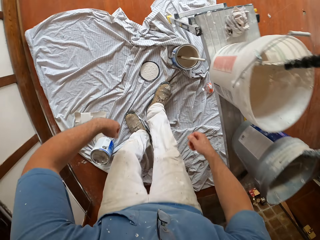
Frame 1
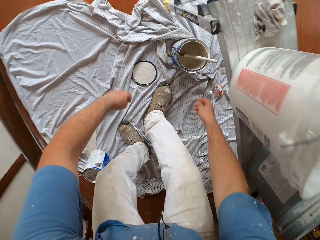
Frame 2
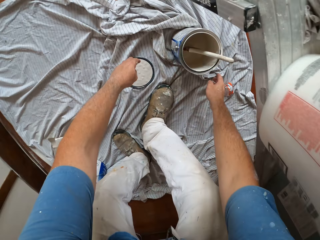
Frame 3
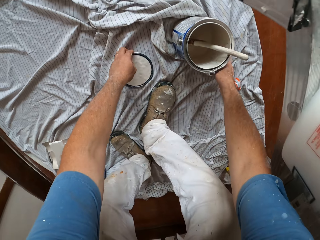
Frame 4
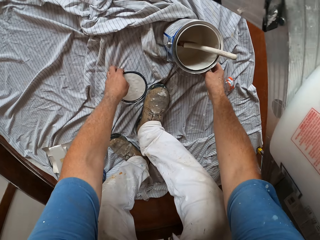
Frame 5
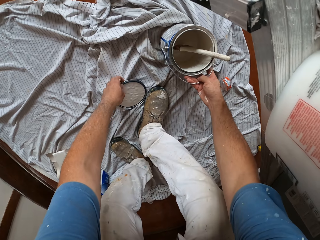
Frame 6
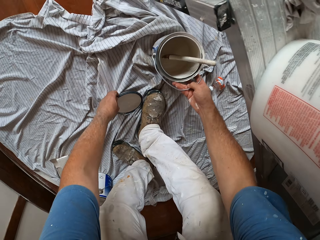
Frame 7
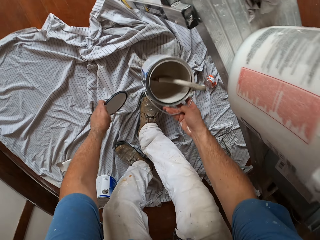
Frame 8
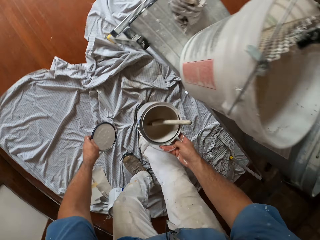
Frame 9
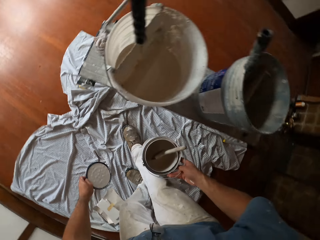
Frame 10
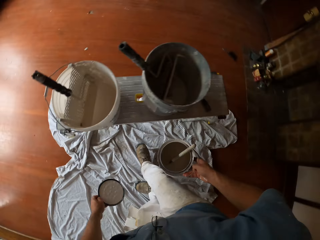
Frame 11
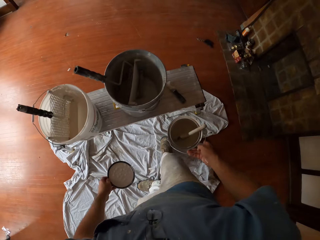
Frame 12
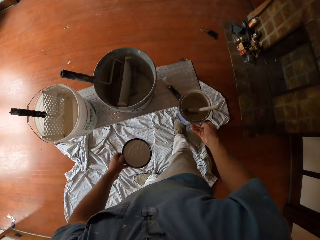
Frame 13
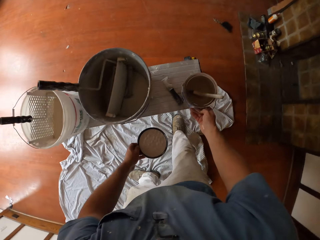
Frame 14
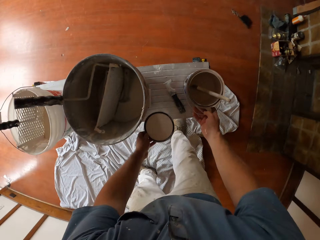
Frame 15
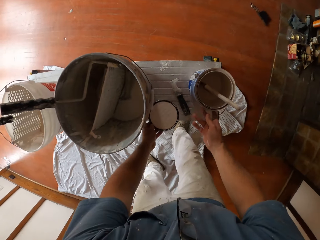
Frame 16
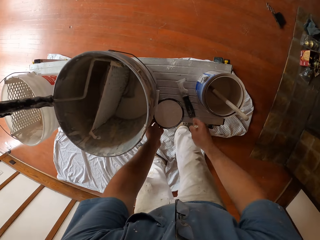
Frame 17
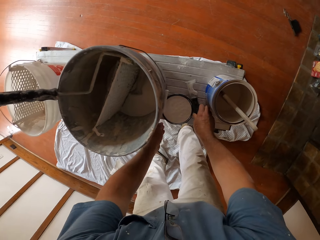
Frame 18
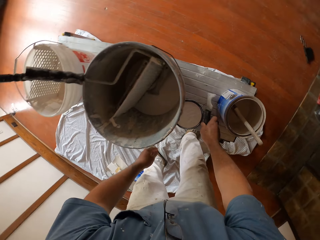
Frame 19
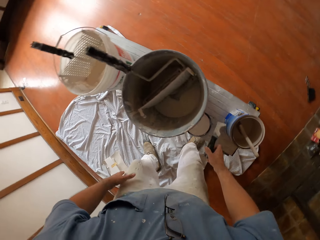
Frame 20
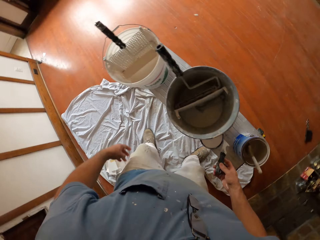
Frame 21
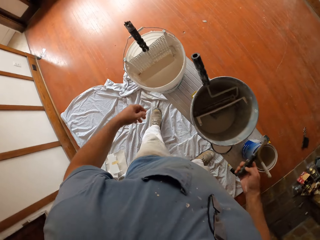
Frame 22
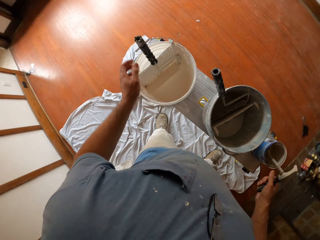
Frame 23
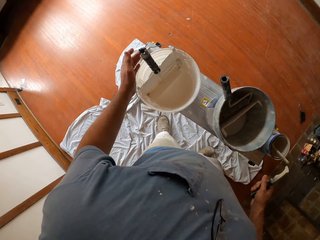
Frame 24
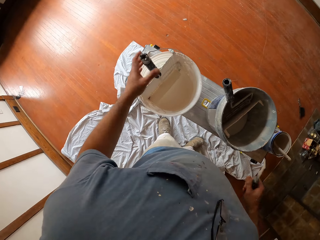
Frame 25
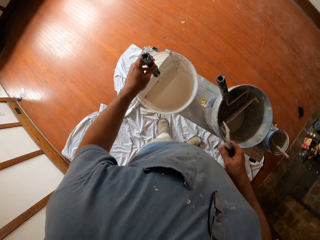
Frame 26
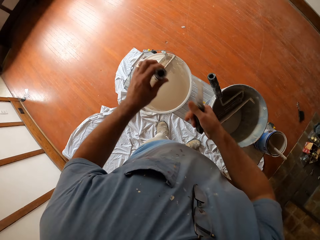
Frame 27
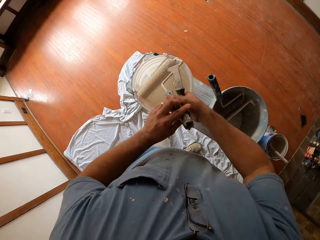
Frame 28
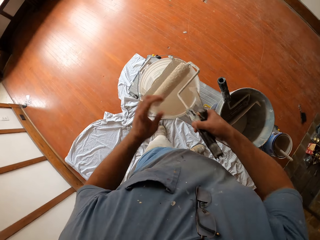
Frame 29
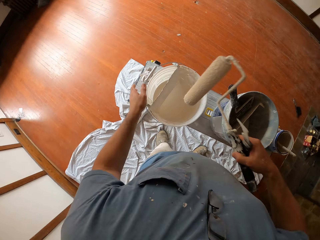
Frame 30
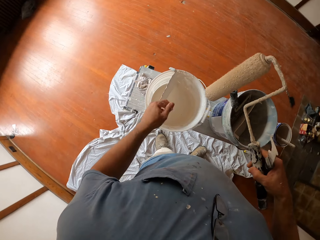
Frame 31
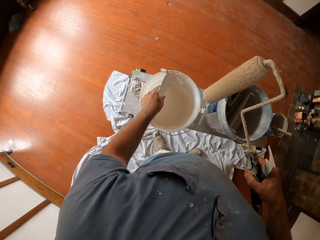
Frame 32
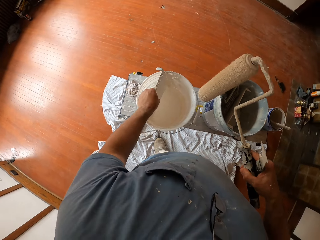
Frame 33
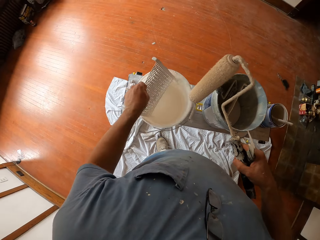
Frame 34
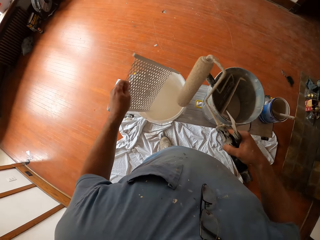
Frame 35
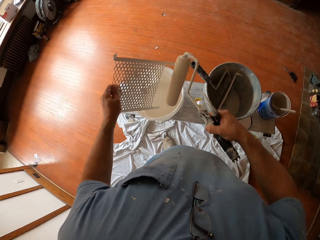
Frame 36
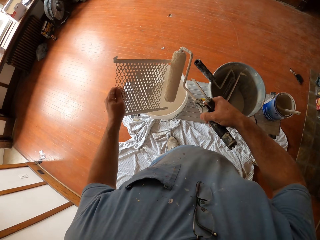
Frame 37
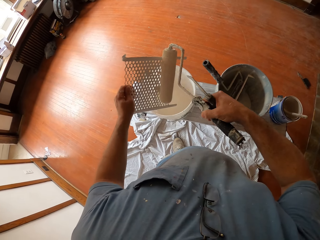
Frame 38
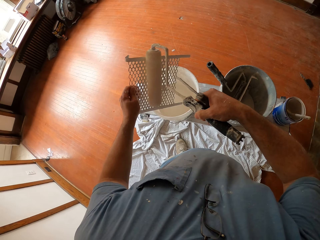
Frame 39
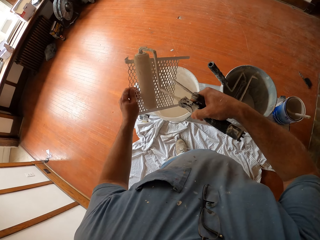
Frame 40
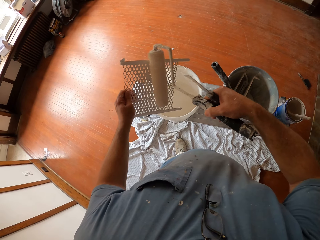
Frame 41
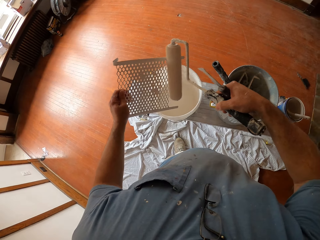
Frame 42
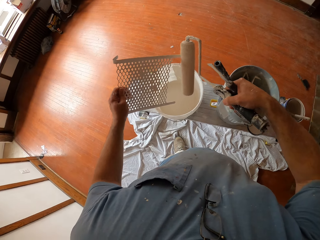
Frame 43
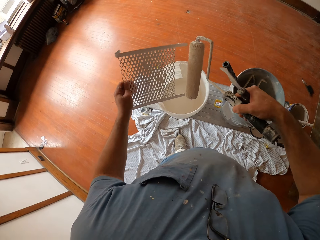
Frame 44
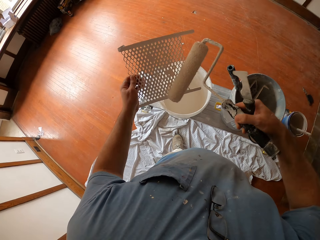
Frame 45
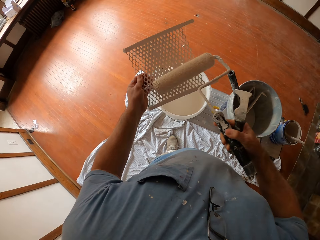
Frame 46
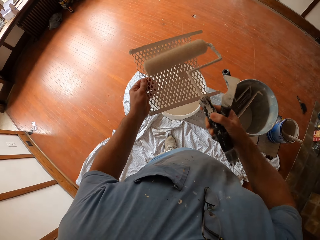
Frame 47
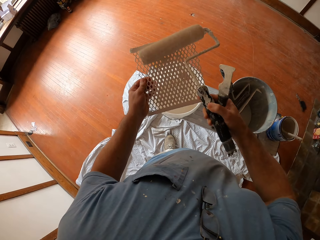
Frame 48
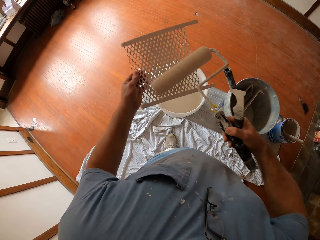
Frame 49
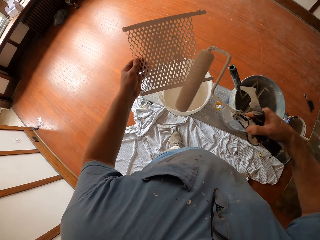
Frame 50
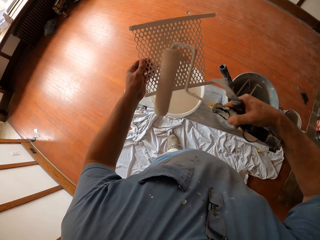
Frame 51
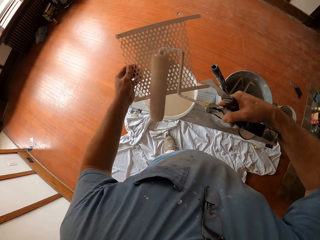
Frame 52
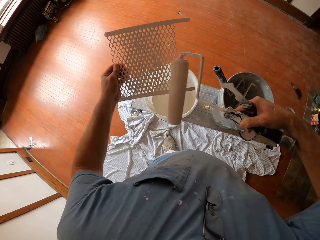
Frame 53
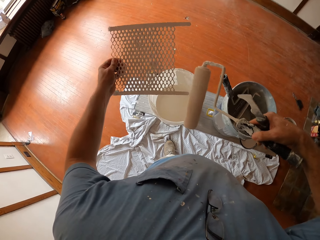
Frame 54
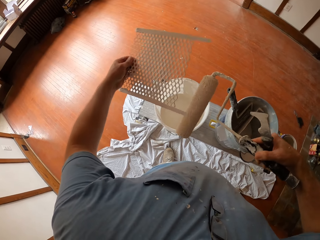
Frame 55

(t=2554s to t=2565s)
The camera wearer picks up a paint bucket and its lid from the floor. They drop the paint bucket and its lid on the table. They pick up a paint scraper on the table. They pick up the roller from the paint bucket on the table. They pick up a vent sheet from the paint bucket. They paint the vent sheet with the roller.

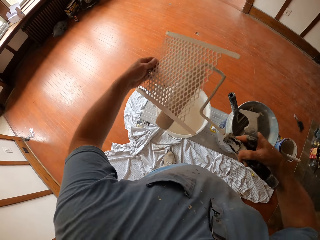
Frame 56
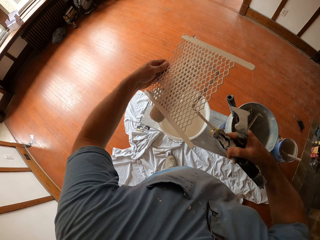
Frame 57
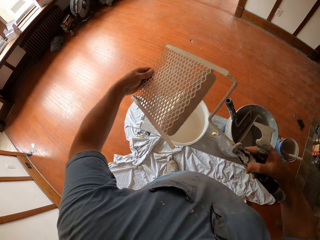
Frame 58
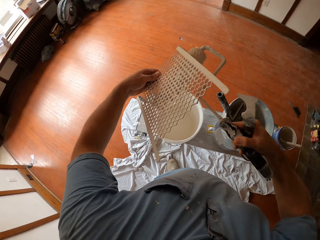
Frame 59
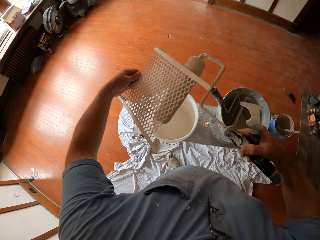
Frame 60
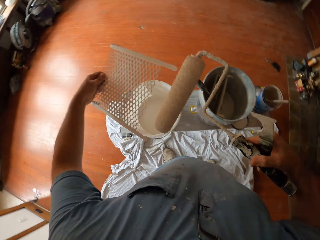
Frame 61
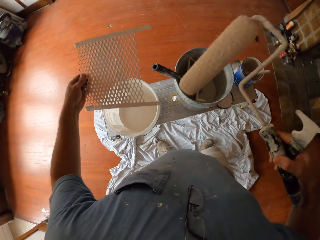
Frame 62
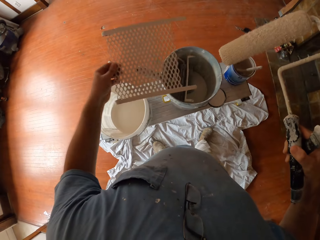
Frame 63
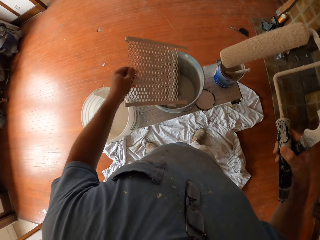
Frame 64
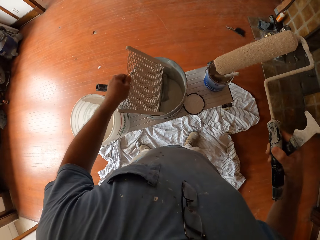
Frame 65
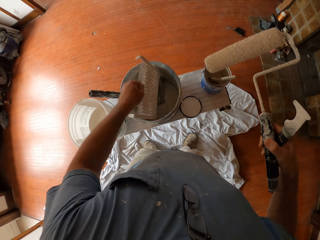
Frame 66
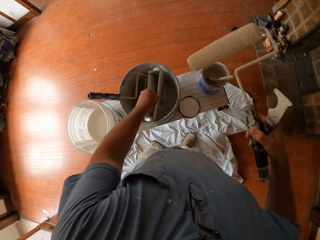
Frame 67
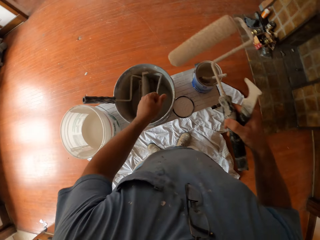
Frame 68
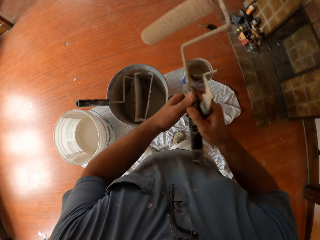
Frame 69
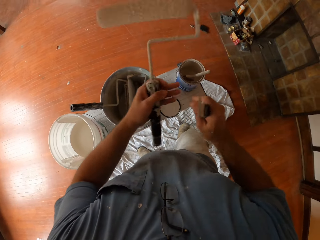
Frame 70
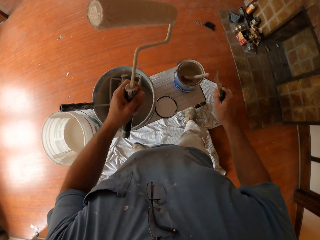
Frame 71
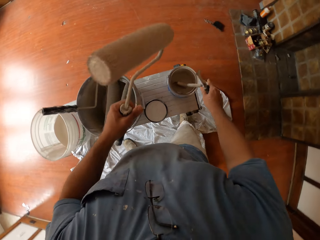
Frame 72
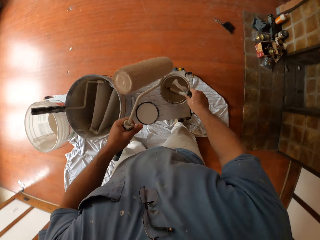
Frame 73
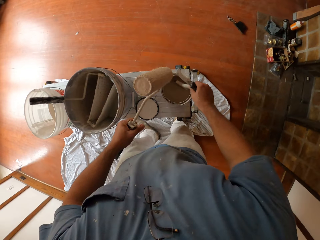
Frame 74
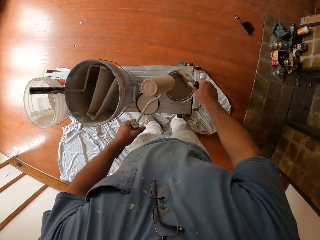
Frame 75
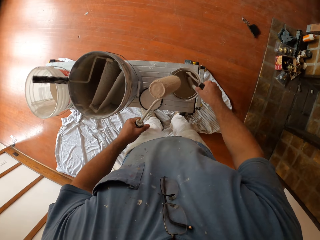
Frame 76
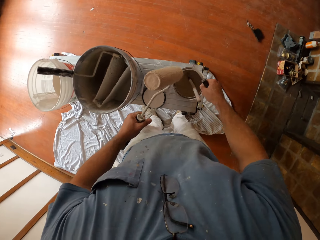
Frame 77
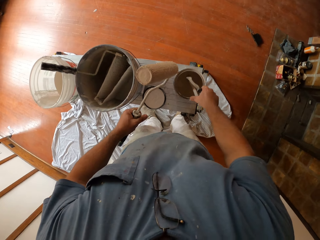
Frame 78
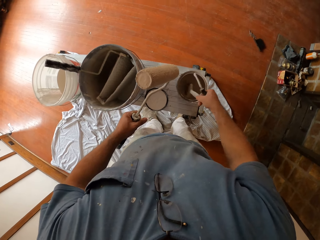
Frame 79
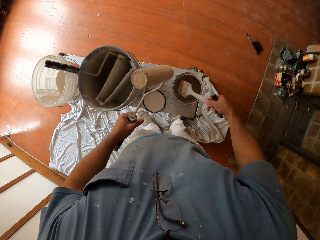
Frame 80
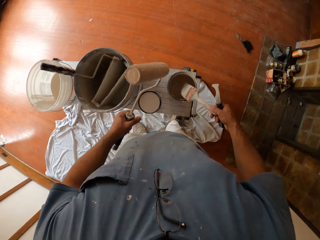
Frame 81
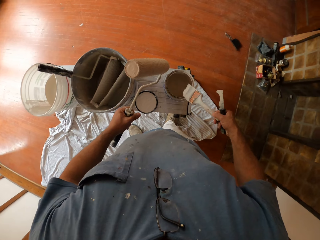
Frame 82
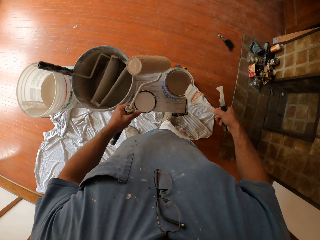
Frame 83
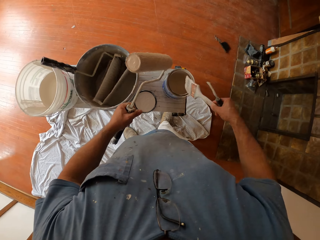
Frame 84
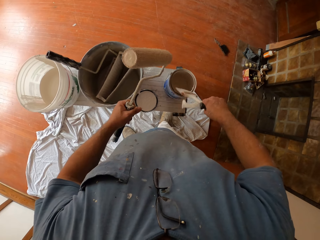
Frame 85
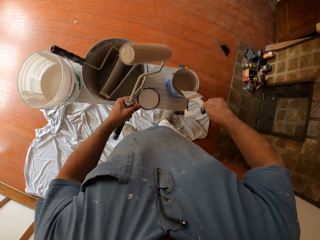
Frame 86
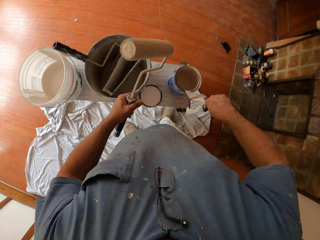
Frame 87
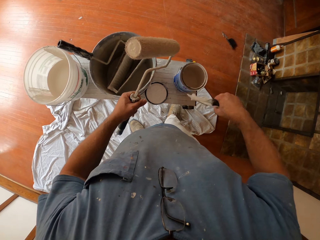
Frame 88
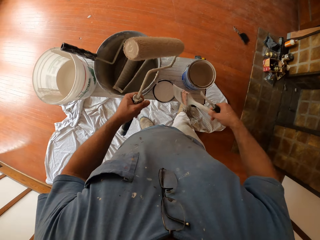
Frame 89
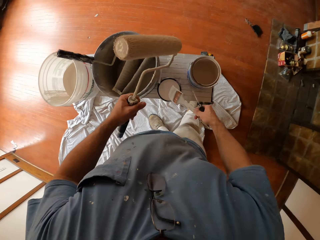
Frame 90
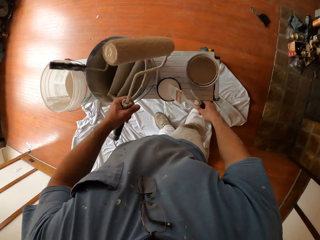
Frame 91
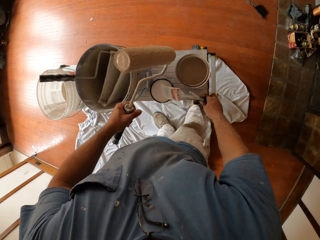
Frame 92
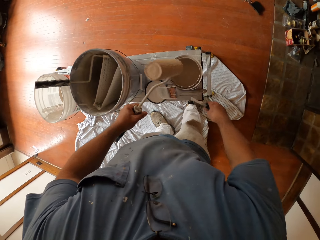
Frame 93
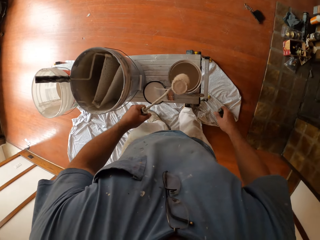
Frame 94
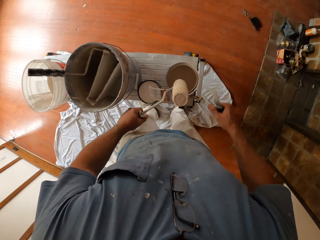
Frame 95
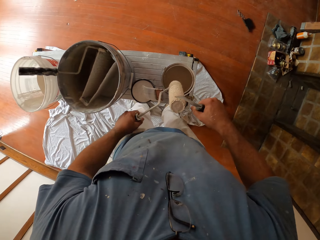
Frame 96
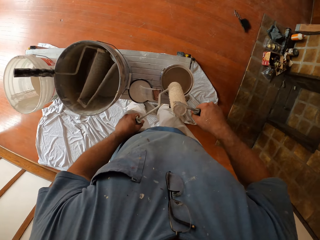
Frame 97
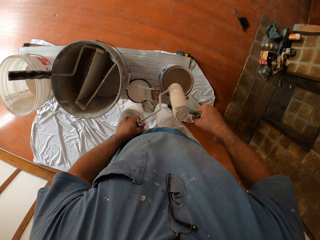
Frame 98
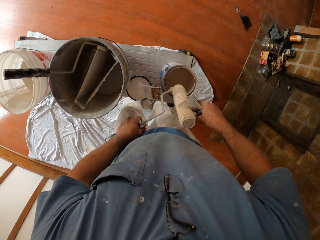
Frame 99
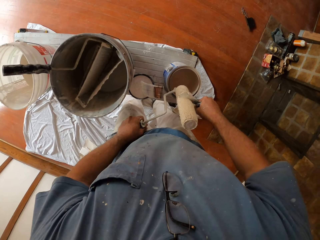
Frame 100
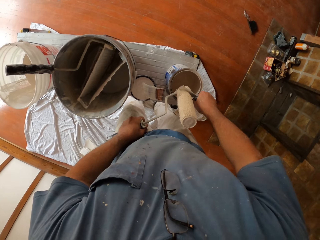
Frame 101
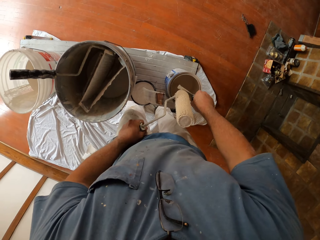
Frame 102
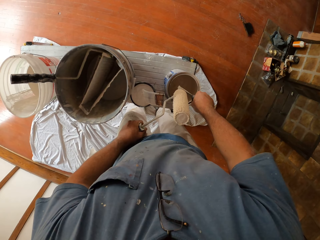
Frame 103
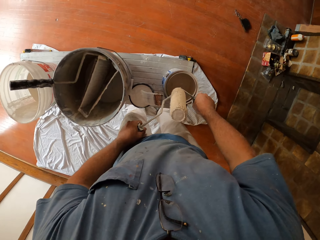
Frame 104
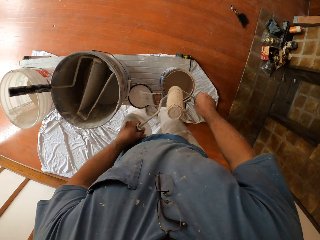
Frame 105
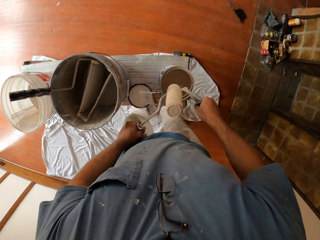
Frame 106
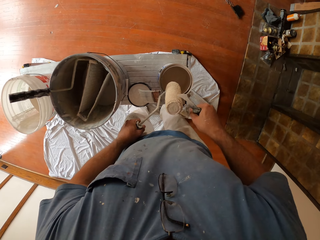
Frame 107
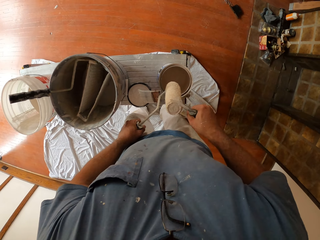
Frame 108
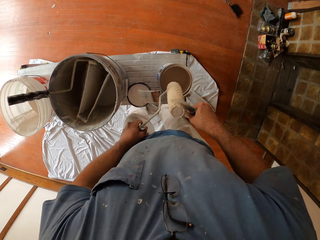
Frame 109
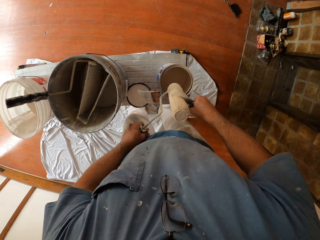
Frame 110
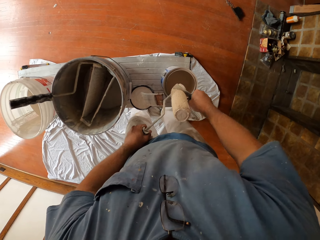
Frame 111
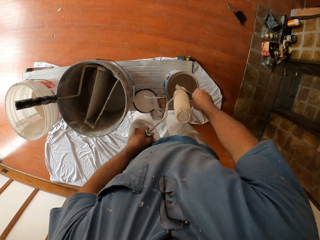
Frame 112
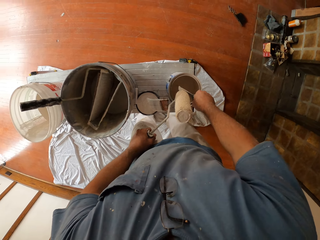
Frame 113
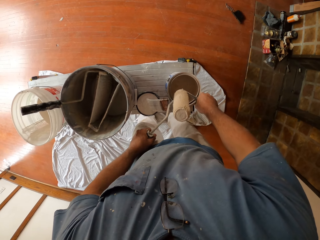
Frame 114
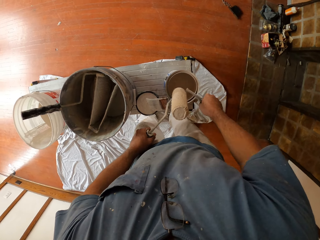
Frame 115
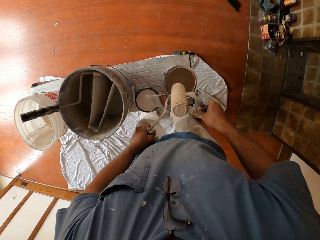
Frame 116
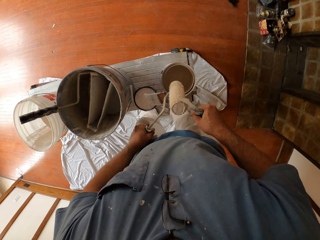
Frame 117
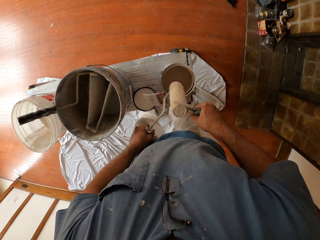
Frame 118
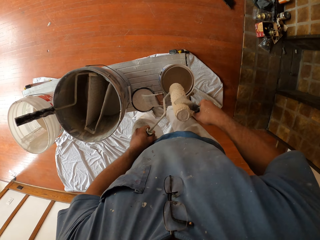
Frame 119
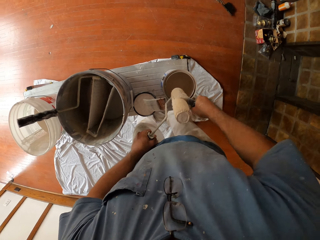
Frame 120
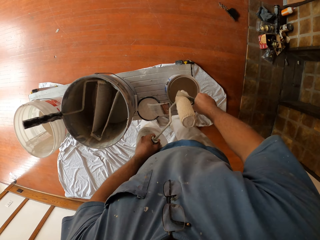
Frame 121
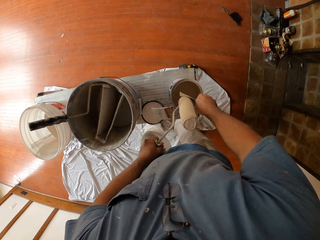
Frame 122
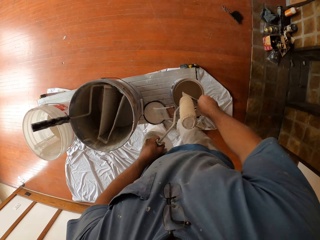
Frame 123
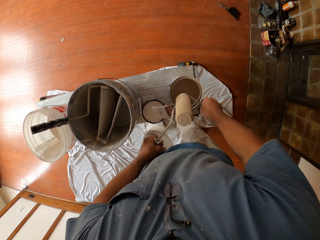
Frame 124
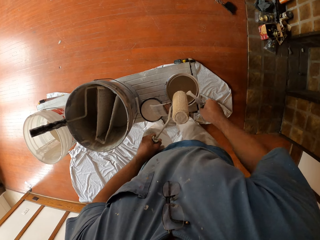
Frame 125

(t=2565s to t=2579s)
The camera wearer drops the vent sheet into a bucket on the table. He switches the roller to his left hand. He picks up a paint brush from a paint bucket on the table. He removes excess paint from the brush and wipes the paint brush on the paint bucket's brim. He drops the paint brush on the paint bucket's lid on the table. He places the roller on the paint bucket's brim. He scrapes off paint from the roller to the paint bucket.
